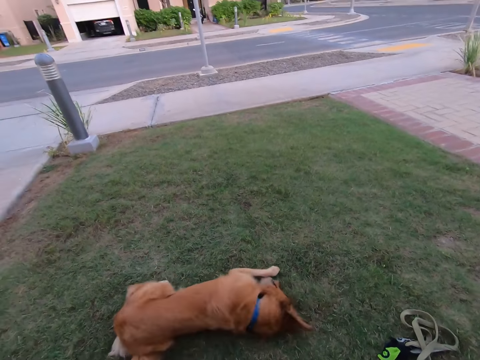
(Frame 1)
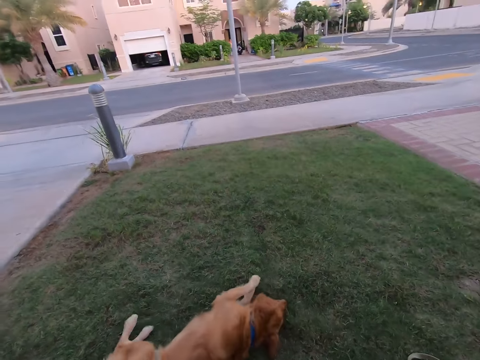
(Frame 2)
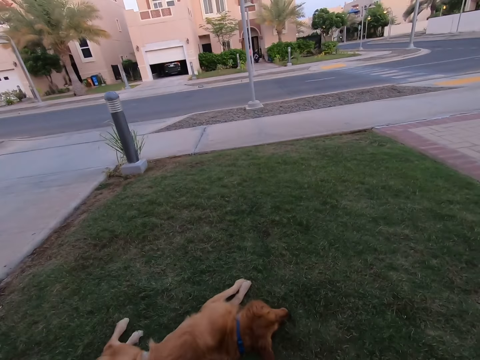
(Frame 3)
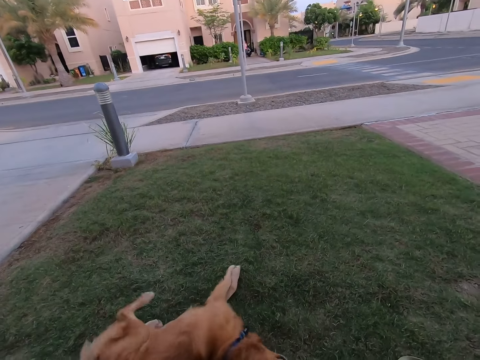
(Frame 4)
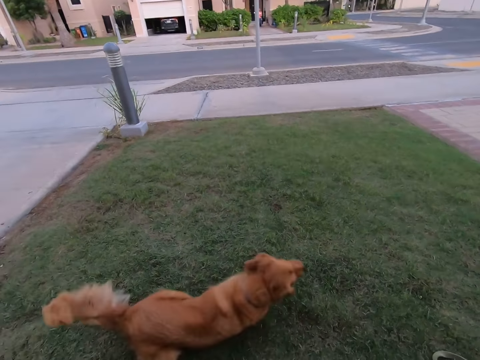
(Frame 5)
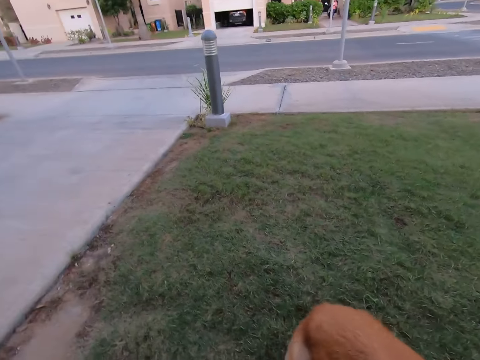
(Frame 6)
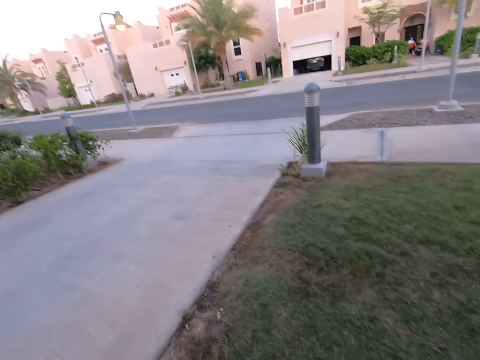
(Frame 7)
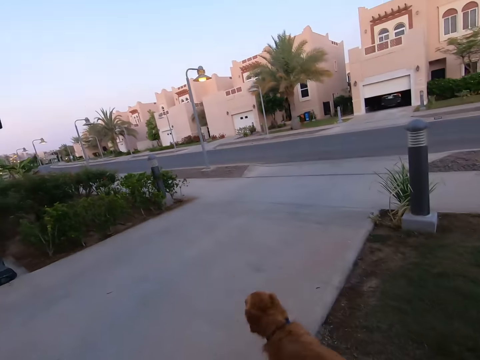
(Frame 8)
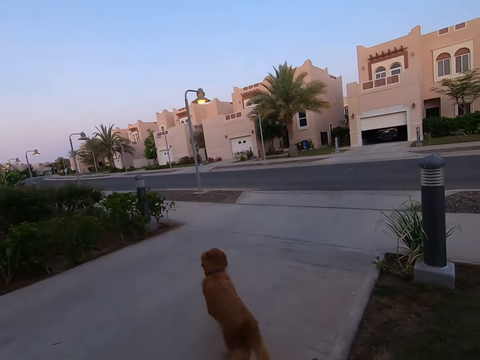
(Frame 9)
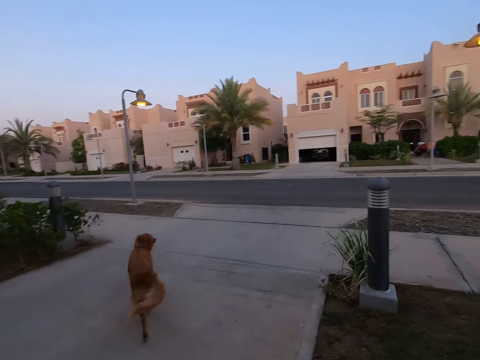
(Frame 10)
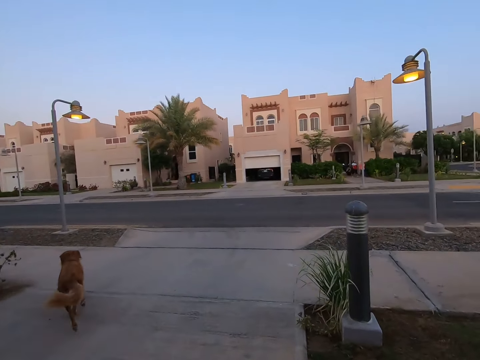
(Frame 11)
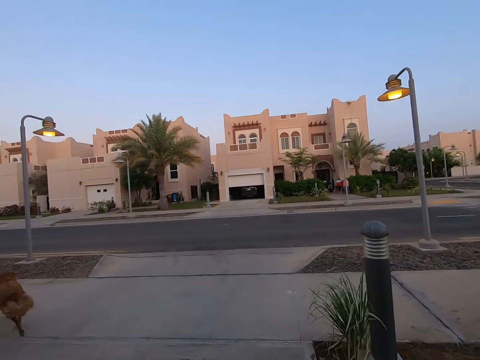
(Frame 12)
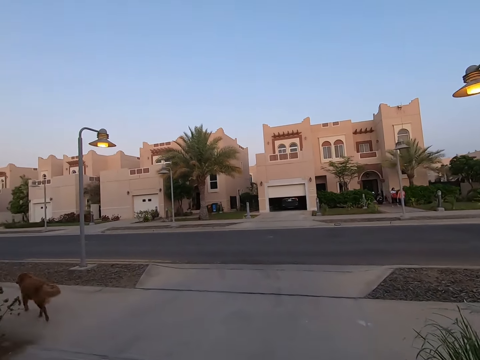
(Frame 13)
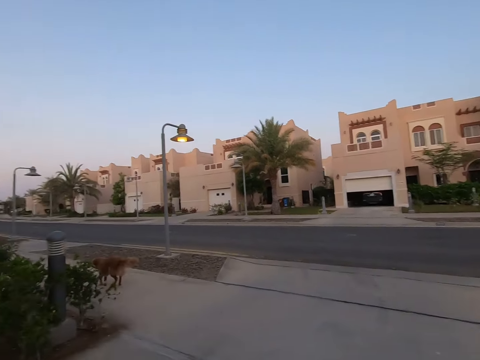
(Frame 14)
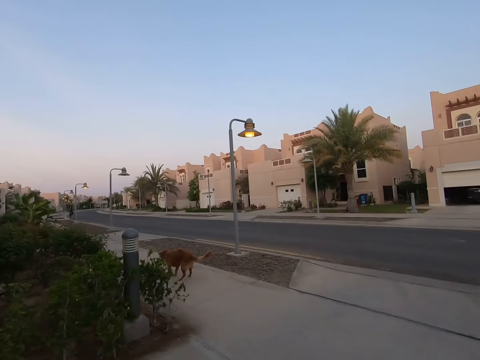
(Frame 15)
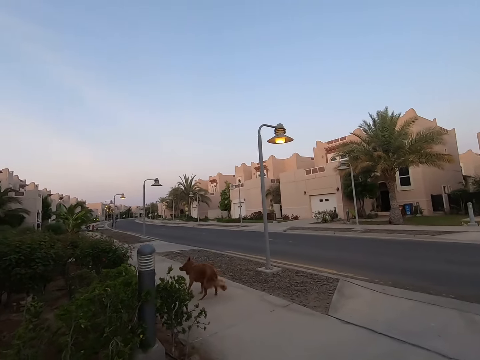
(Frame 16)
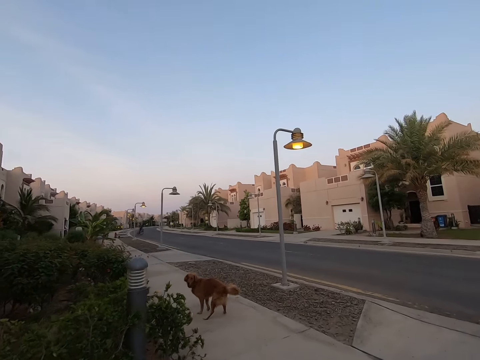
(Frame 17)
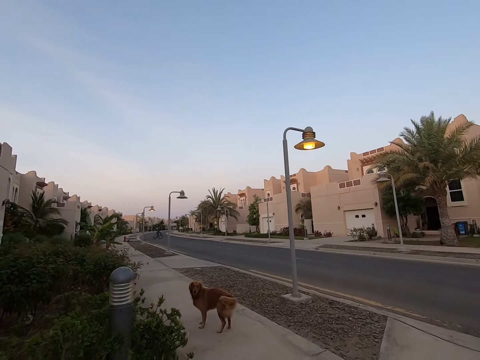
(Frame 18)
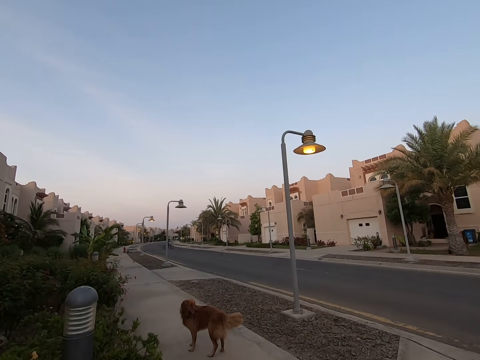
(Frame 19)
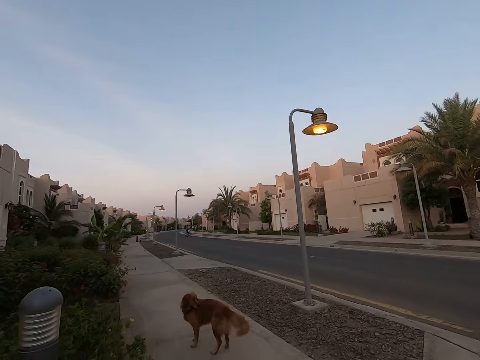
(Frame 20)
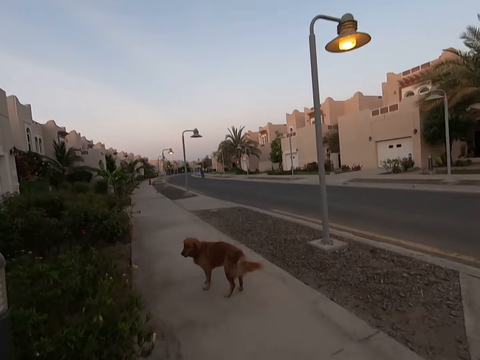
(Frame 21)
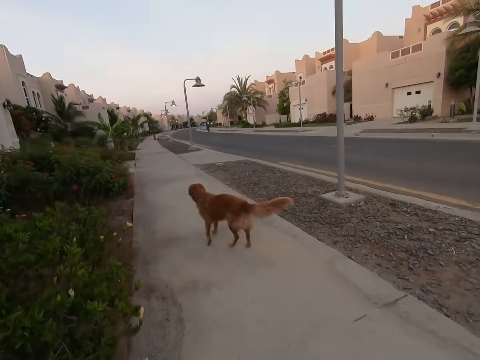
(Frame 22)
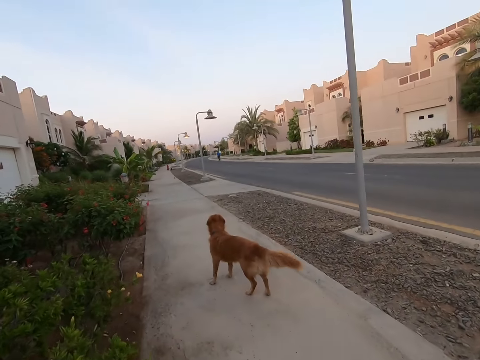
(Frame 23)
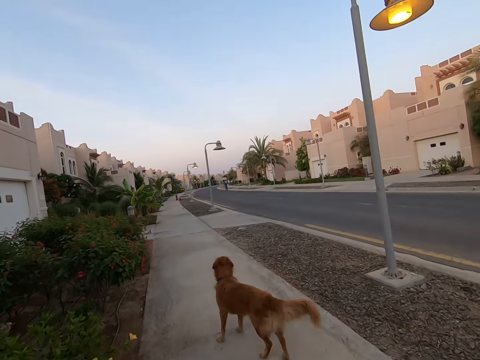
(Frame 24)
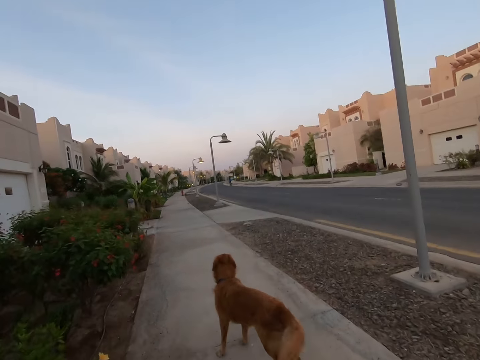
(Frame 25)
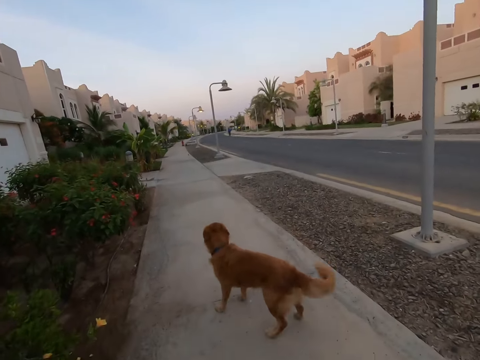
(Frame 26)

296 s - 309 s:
The camera wearer looks around the compound. They walk around the compound on the pavement.

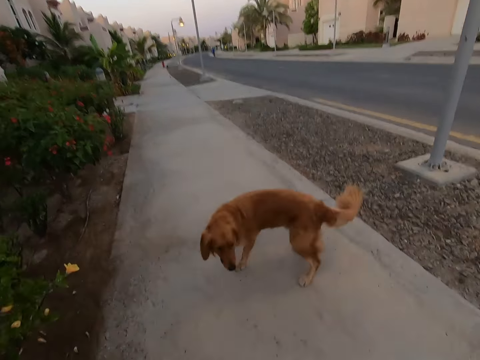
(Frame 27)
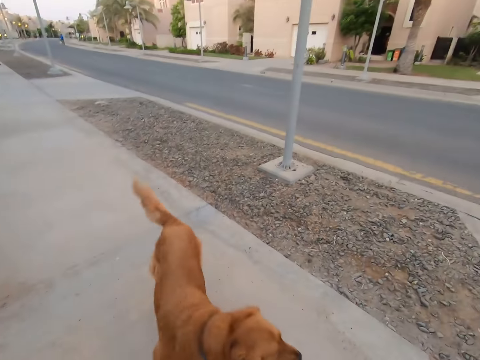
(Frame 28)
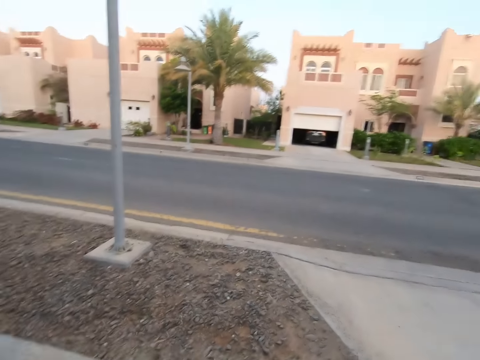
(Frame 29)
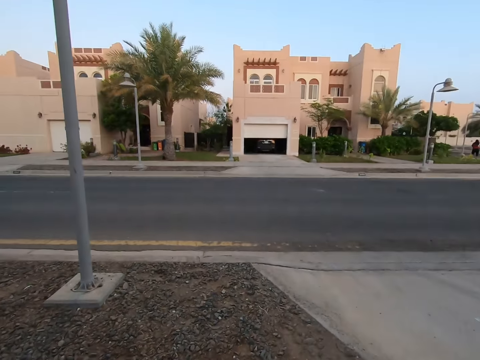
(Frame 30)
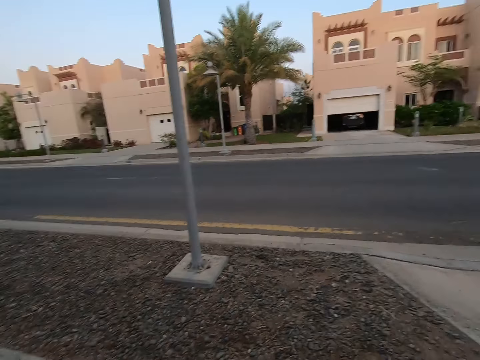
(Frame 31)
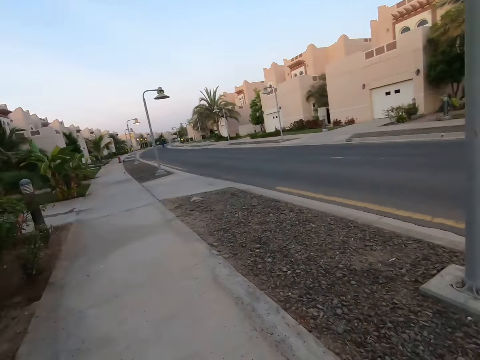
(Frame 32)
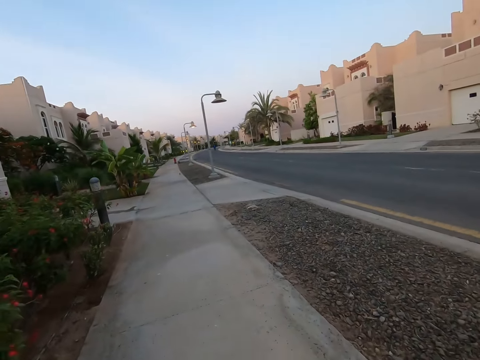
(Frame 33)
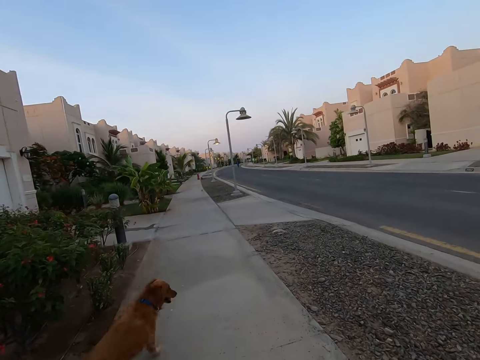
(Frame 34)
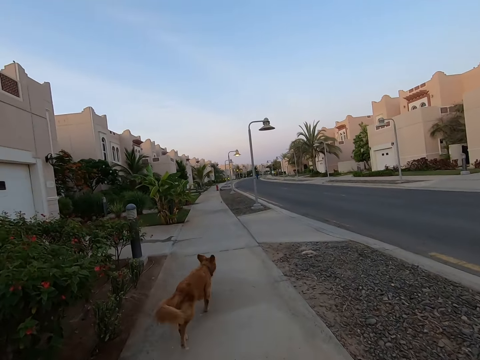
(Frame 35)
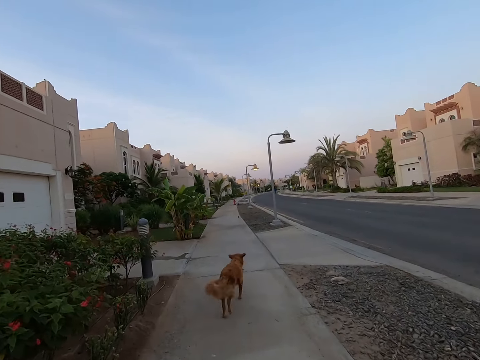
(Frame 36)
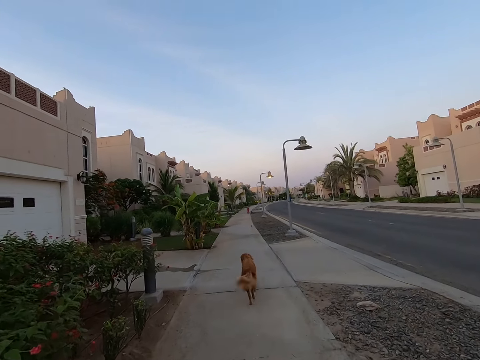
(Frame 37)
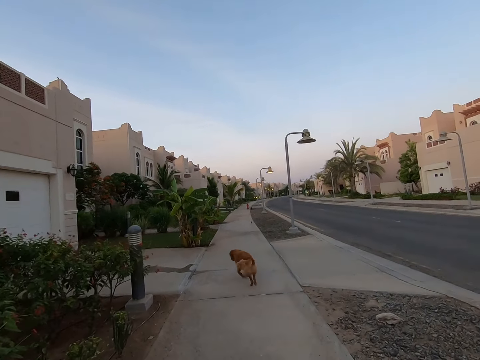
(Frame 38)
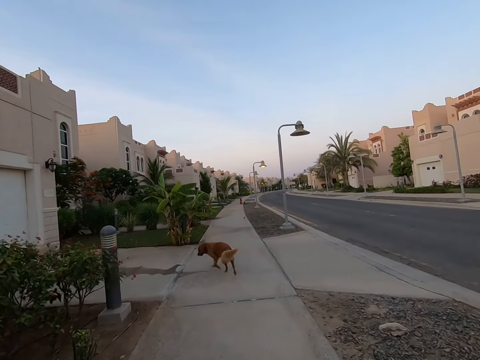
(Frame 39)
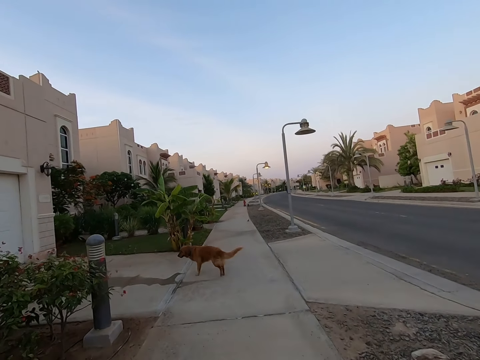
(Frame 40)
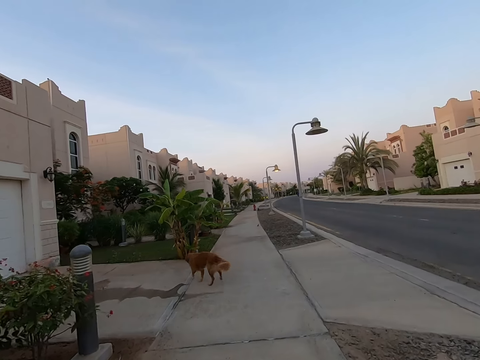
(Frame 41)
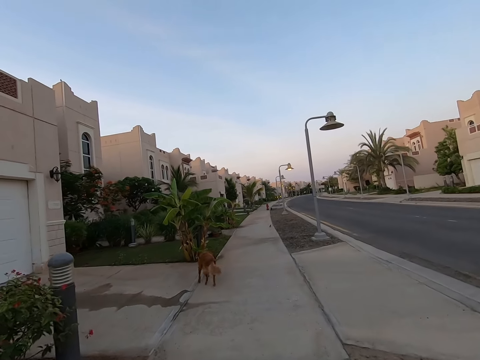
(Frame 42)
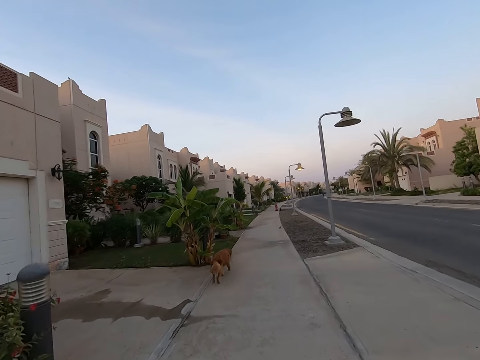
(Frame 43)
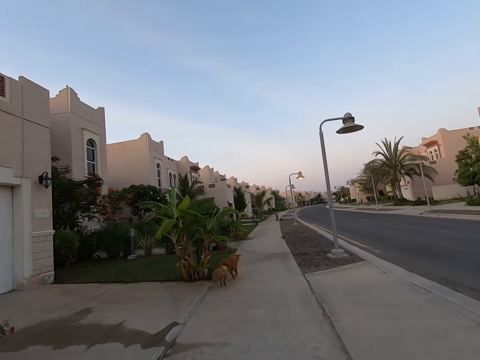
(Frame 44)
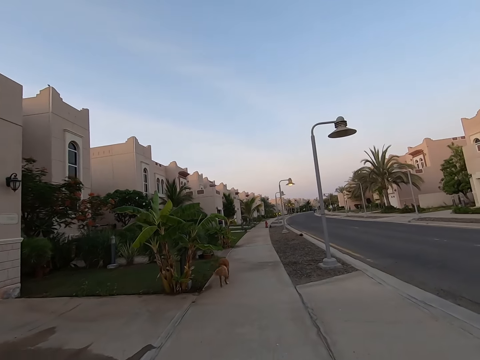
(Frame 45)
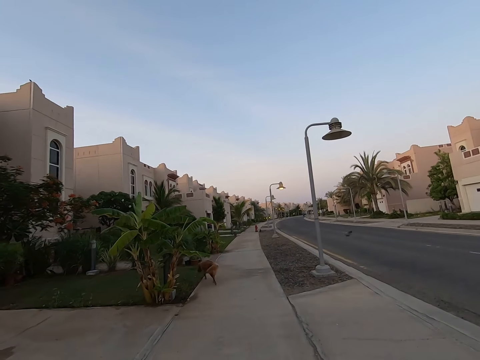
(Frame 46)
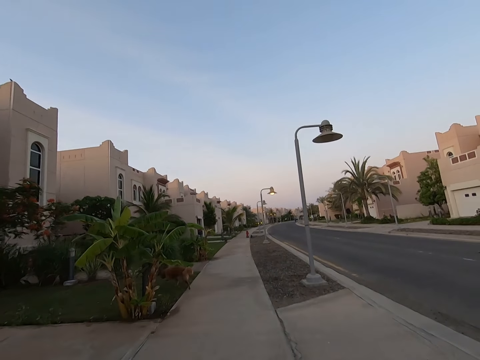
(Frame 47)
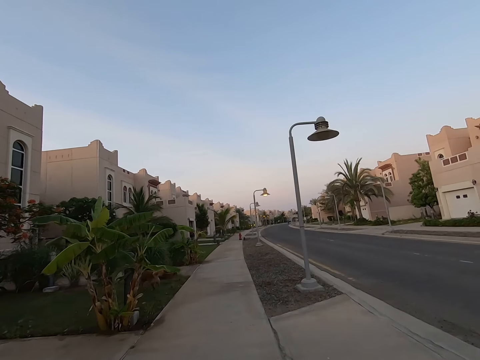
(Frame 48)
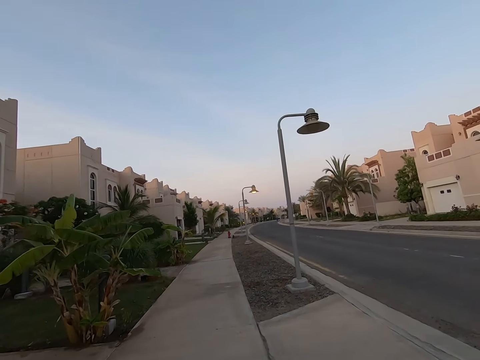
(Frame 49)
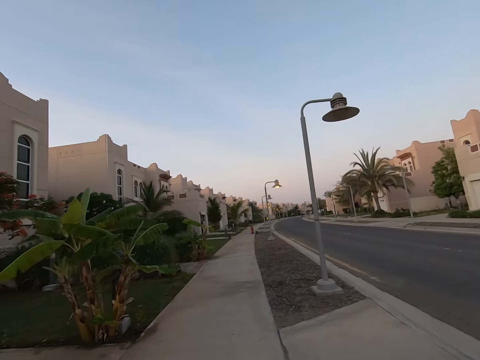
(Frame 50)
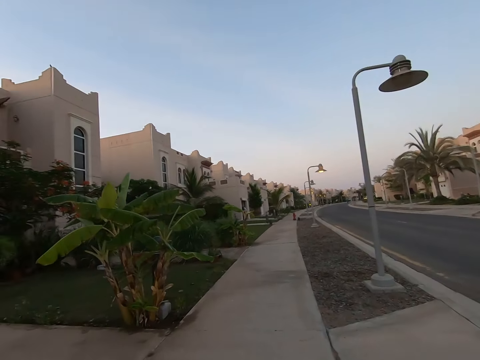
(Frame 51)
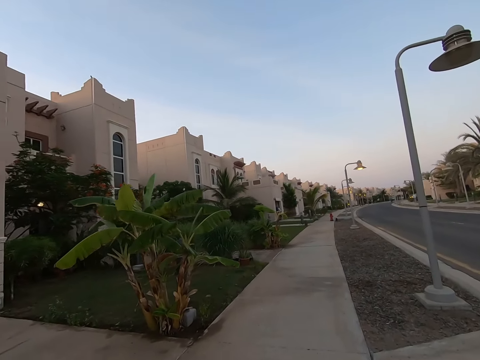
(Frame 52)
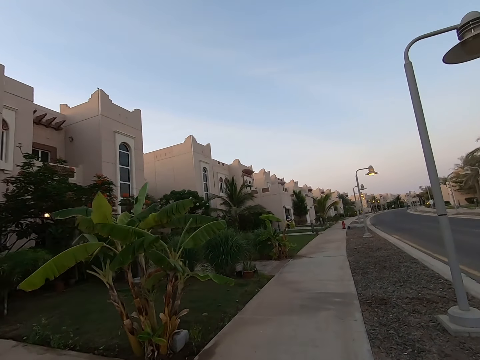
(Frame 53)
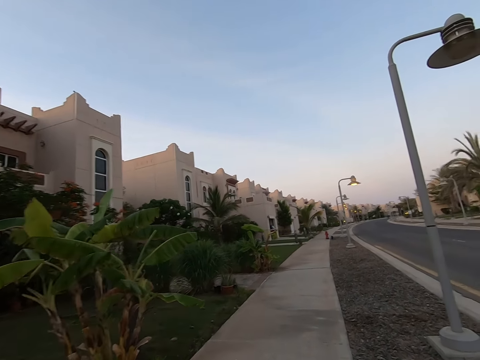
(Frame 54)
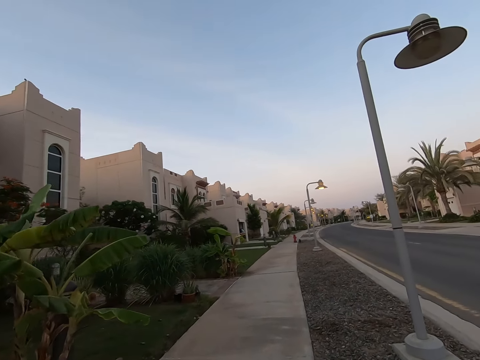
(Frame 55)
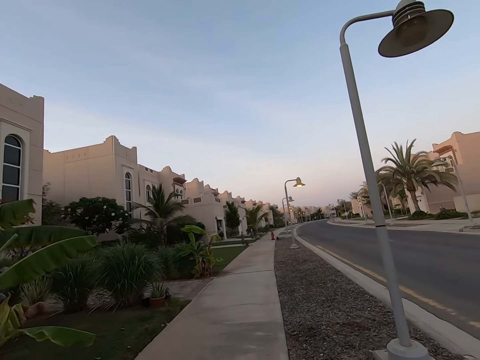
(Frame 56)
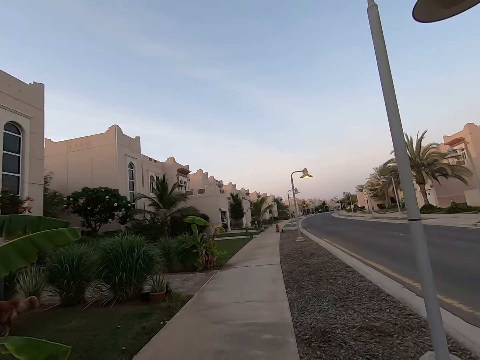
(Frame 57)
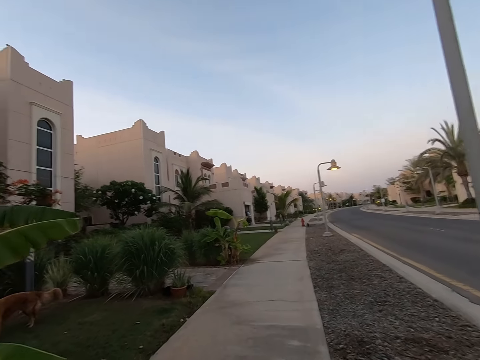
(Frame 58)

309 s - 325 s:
The camera wearer looks around the compound. They walk around the compound.
